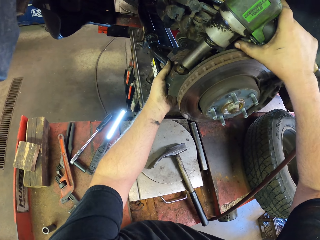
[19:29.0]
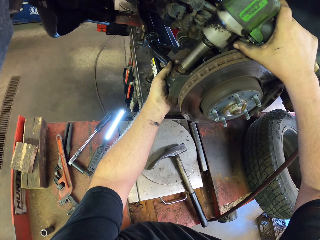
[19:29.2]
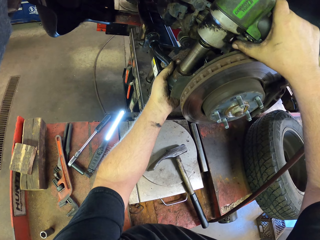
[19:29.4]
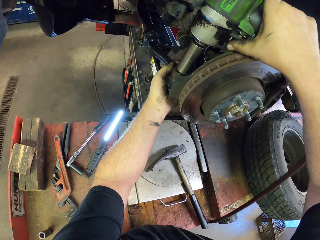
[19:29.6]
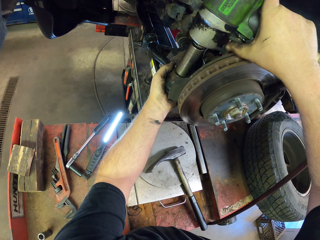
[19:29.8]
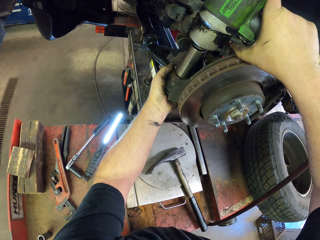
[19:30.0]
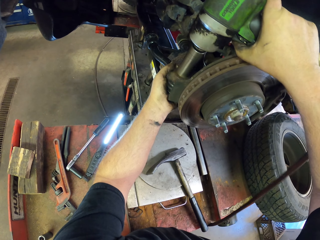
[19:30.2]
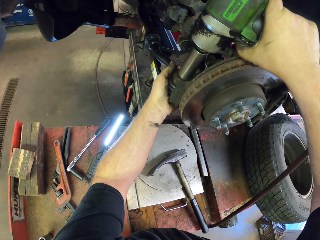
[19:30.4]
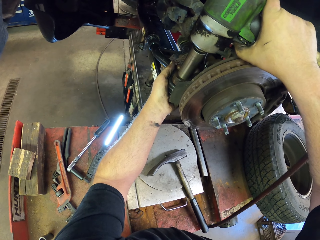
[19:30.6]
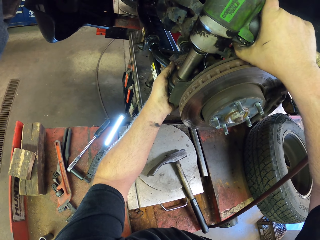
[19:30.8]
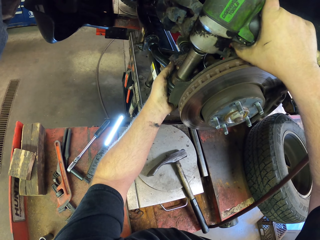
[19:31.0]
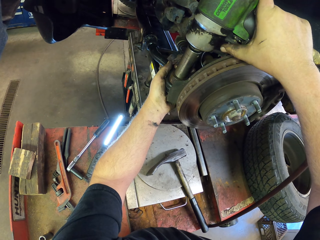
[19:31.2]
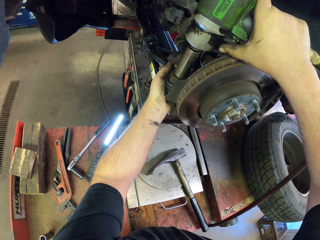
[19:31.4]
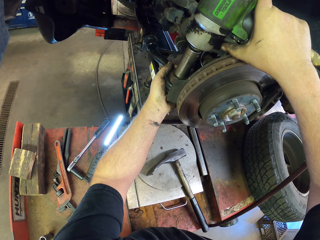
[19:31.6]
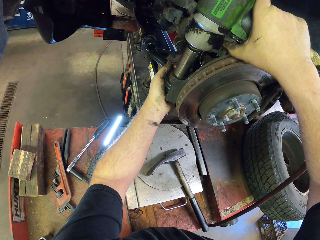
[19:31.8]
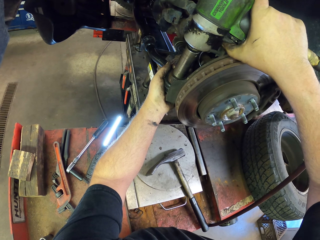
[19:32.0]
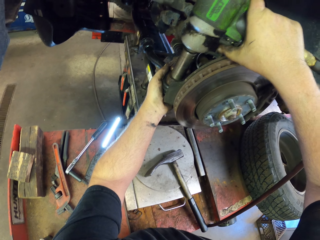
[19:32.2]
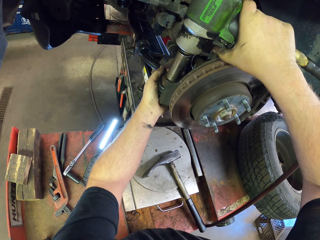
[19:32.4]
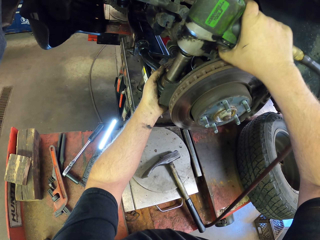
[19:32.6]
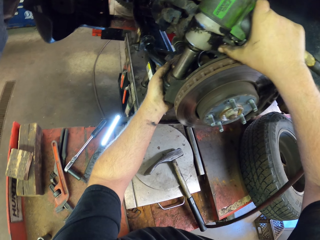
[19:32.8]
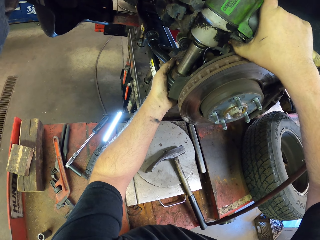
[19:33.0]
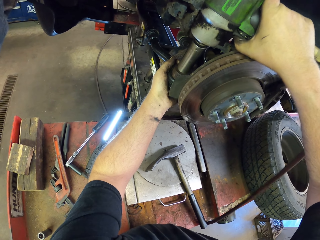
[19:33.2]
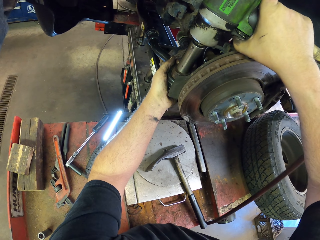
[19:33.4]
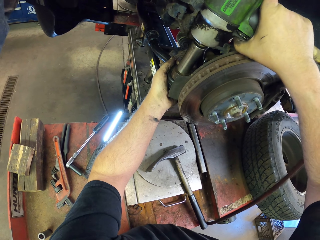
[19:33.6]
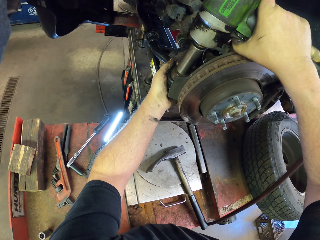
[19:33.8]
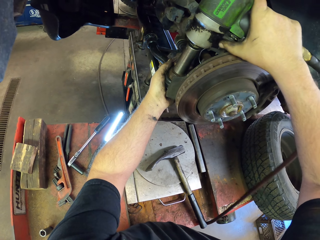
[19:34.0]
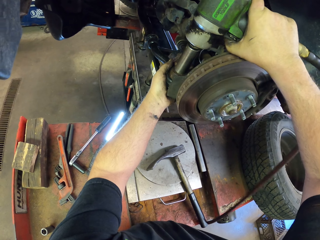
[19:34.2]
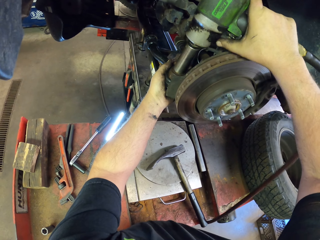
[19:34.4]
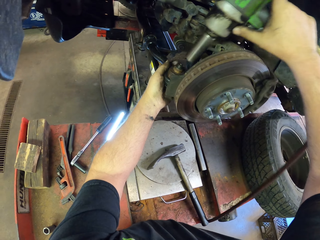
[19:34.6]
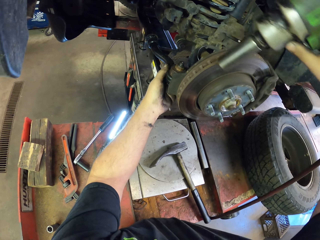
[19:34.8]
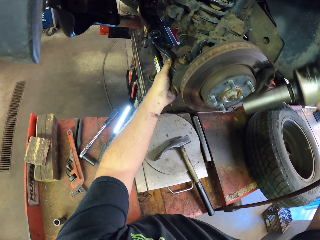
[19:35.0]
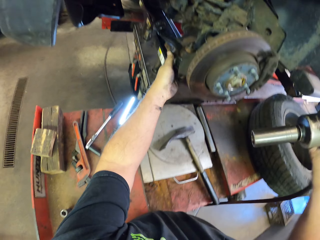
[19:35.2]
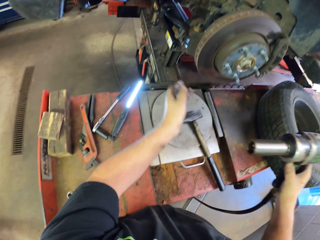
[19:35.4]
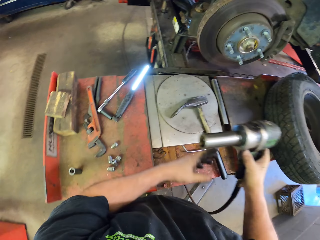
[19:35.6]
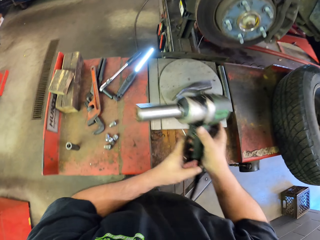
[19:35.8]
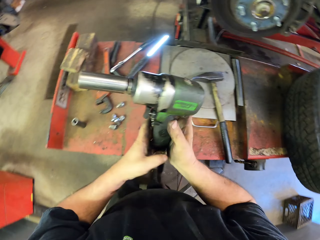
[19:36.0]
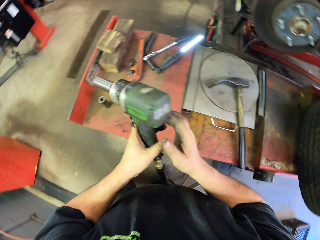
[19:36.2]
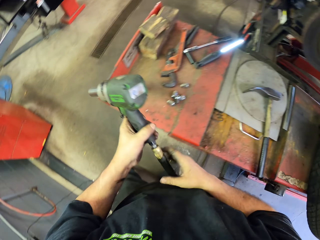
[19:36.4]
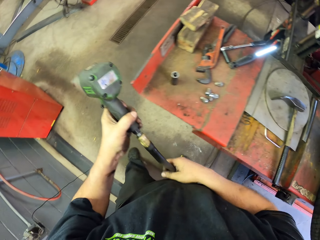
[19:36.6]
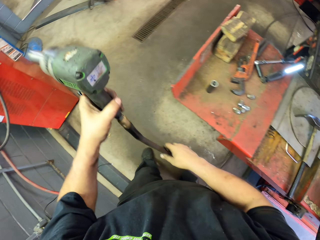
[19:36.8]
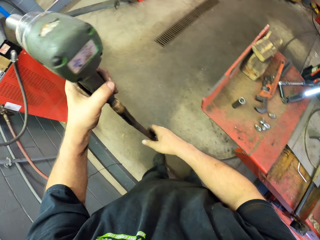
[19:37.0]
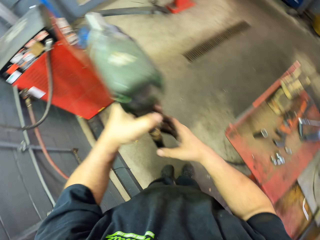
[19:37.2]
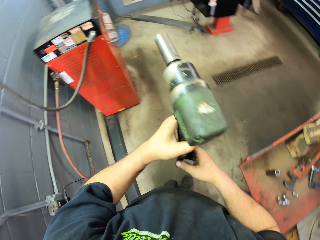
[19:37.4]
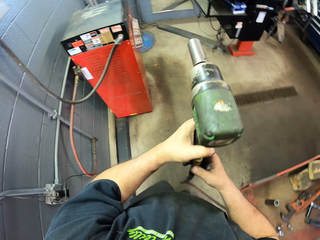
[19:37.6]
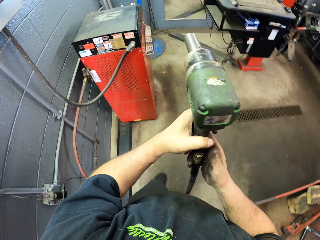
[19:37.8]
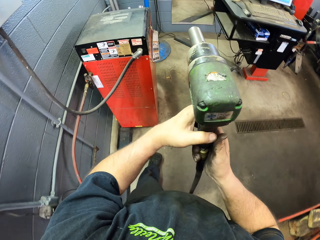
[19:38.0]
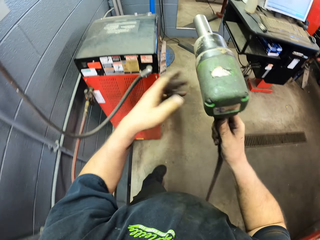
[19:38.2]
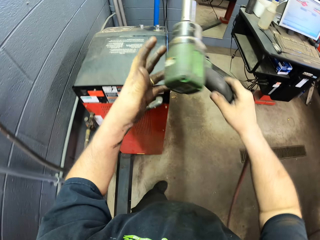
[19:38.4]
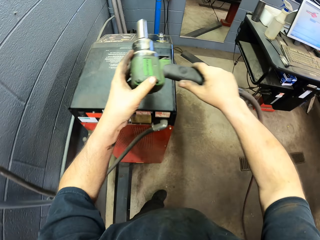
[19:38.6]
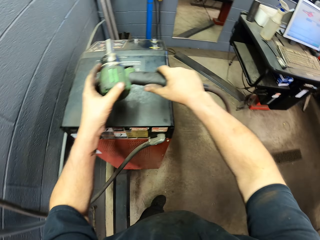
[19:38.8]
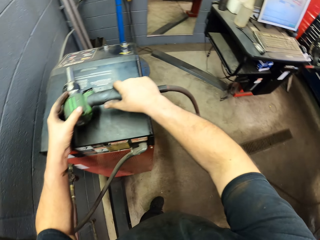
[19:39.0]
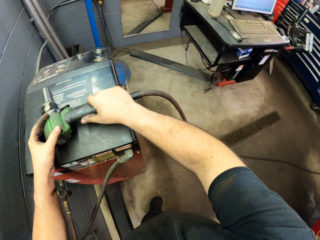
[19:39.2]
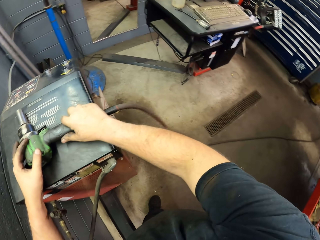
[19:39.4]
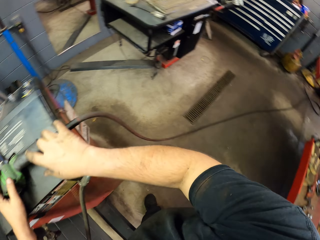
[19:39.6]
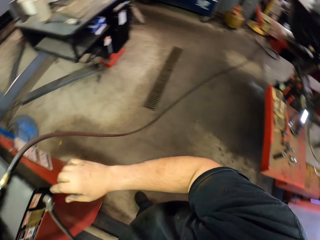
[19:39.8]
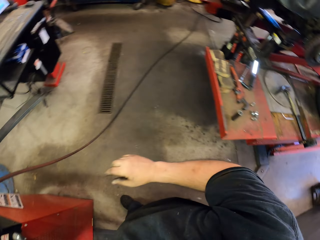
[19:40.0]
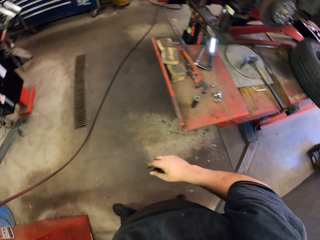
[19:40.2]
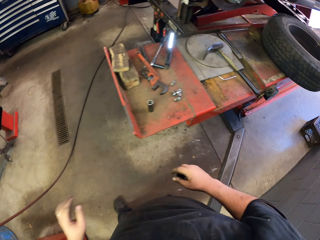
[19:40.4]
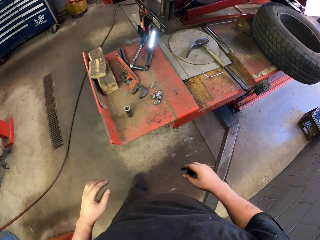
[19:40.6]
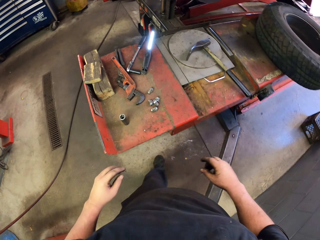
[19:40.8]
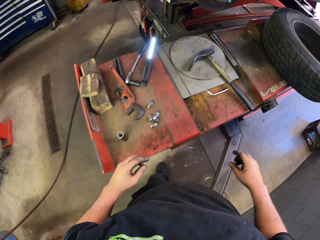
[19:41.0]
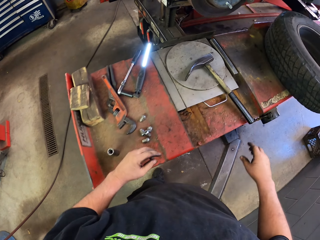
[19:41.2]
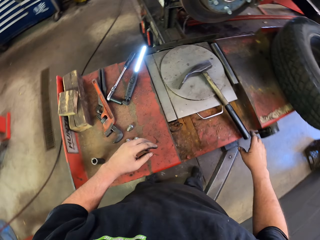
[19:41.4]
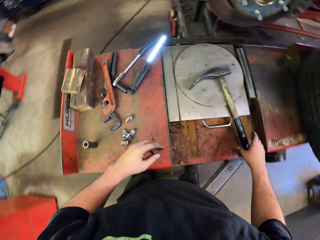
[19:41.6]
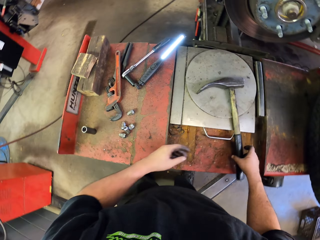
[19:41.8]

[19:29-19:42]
The camera wearer tightens the nut with the impact driver. They fix the wheel hub. They move around. They put the impact driver down.

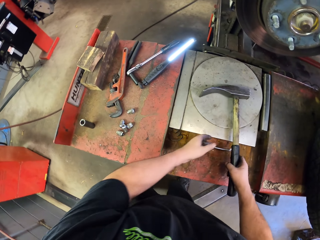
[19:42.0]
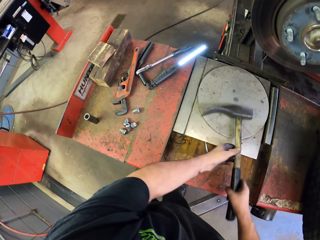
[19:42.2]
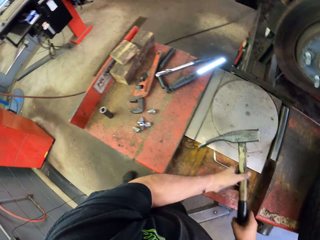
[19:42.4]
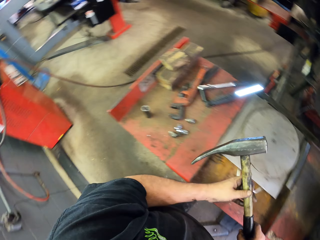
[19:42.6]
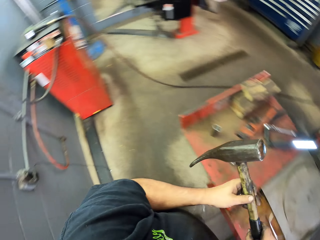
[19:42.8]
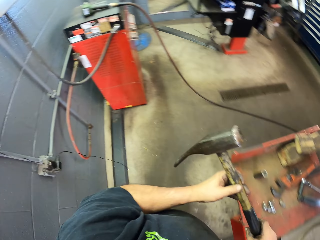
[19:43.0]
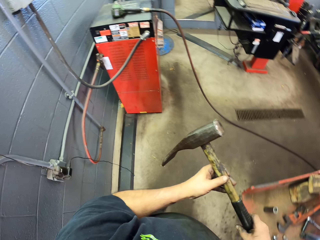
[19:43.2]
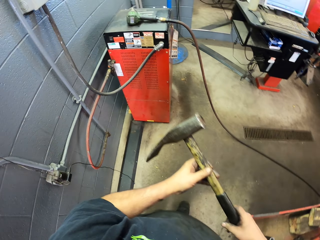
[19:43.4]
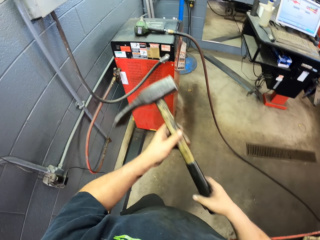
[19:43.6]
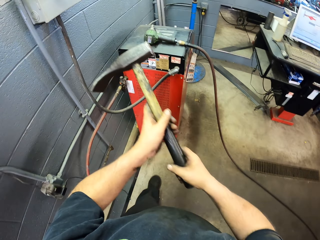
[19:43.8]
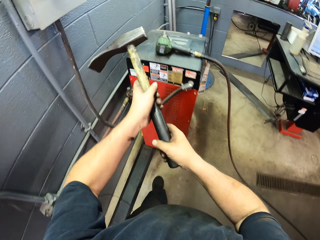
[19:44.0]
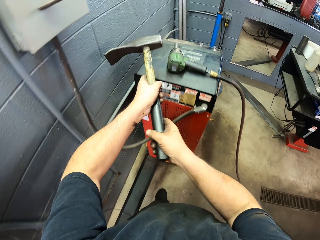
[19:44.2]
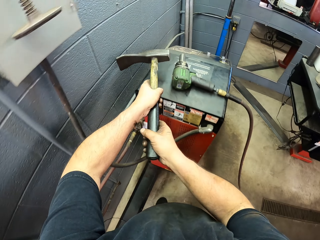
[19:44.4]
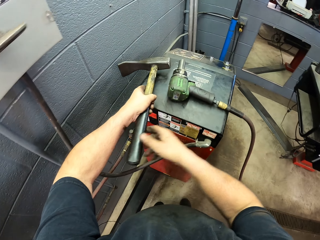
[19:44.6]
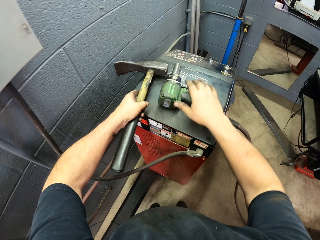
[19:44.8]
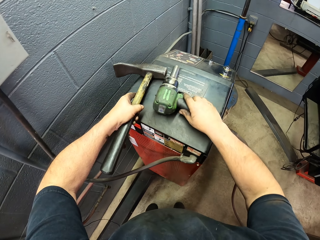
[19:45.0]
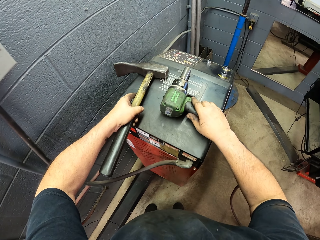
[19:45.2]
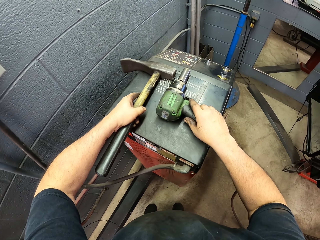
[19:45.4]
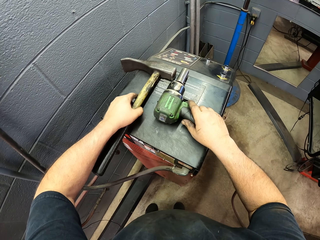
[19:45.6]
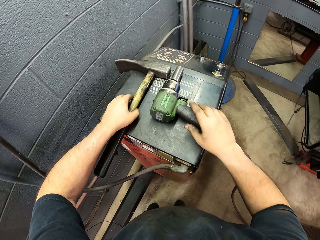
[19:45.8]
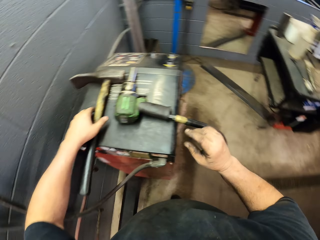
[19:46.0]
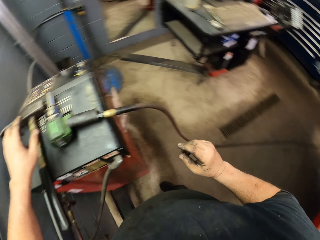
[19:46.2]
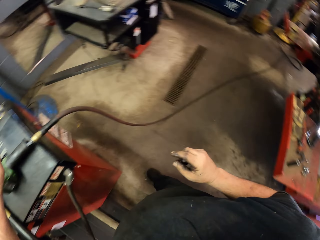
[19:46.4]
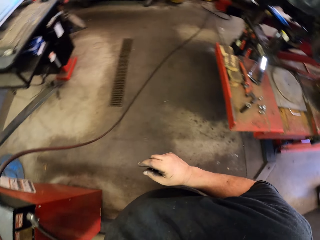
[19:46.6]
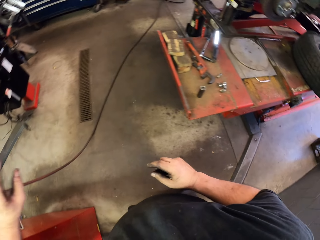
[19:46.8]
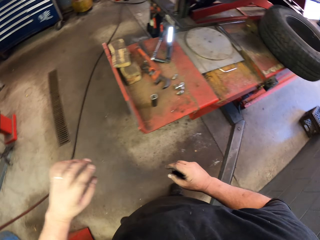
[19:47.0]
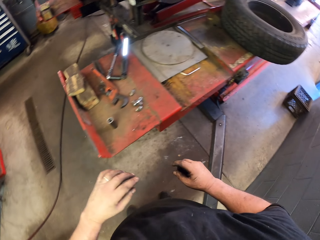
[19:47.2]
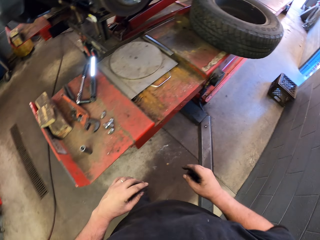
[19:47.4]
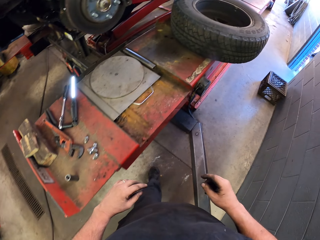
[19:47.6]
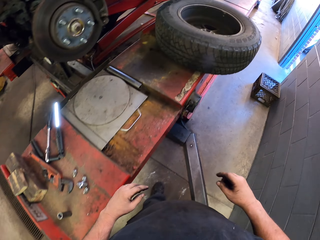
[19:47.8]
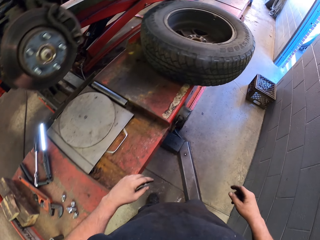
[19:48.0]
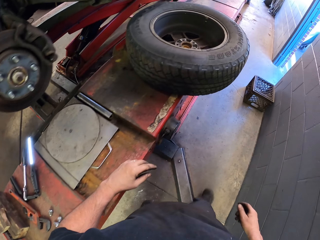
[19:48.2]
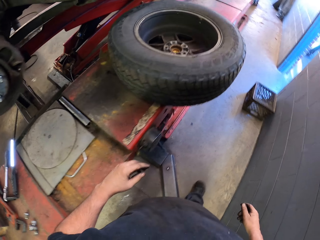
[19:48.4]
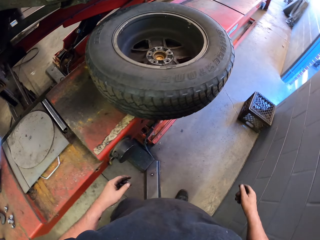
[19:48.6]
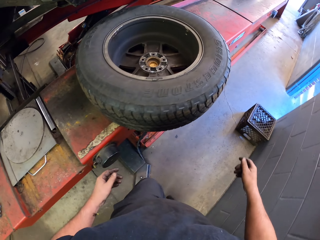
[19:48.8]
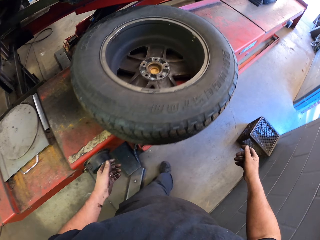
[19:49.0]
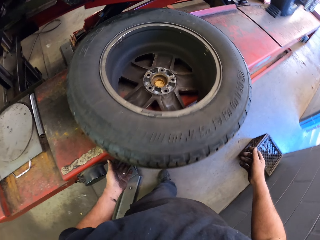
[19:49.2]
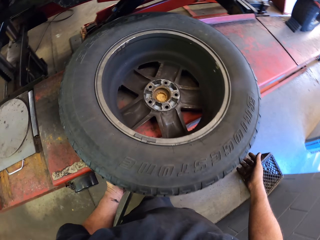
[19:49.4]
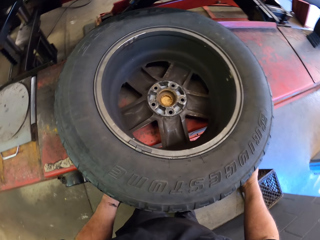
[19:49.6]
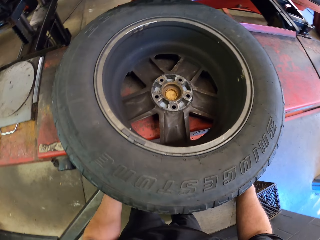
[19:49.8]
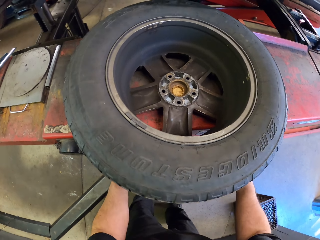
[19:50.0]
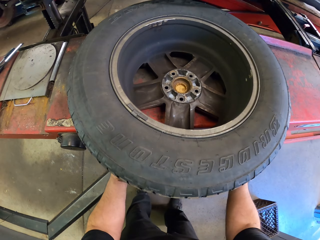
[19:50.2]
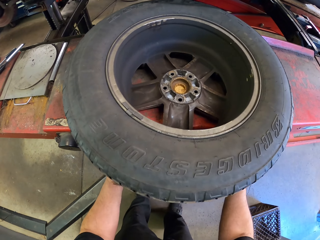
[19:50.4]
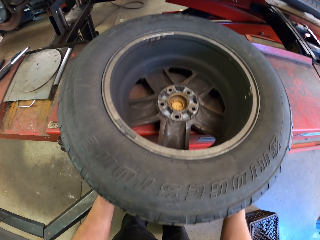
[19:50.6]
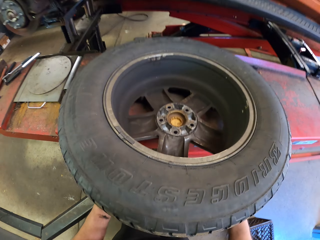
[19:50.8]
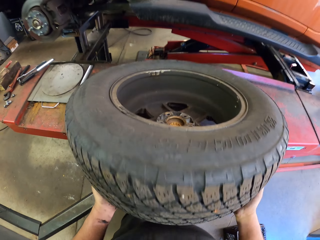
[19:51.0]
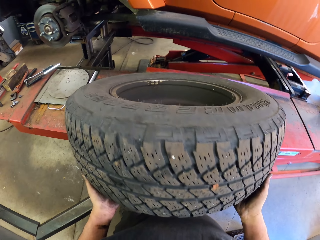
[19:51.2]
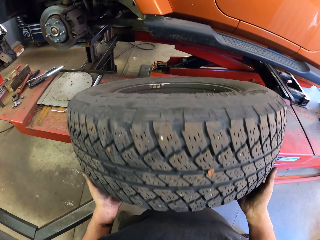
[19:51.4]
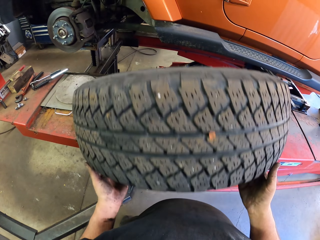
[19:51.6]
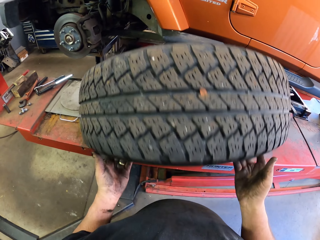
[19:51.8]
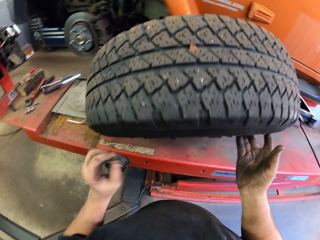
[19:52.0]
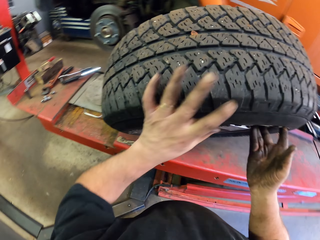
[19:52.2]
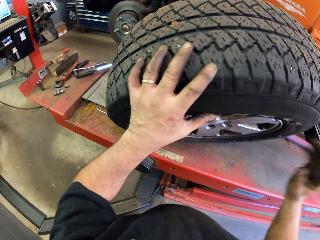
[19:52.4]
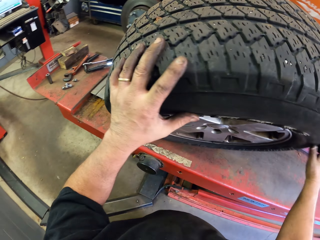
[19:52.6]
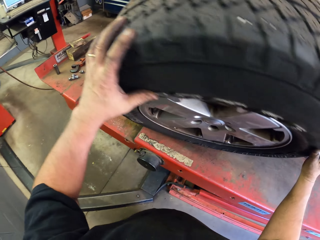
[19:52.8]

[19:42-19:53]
The camera wearer picks up a hammer. They move around. They put the hammer down. They pick up the tyre.
